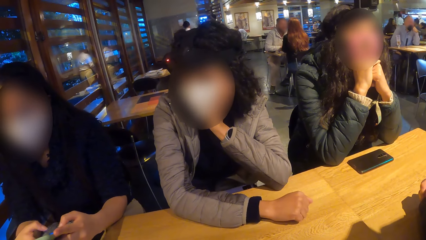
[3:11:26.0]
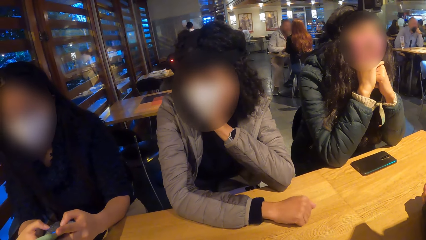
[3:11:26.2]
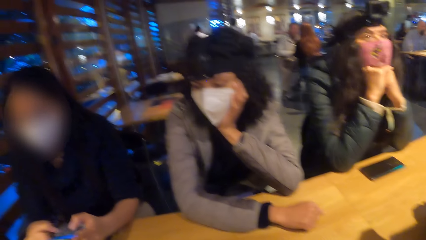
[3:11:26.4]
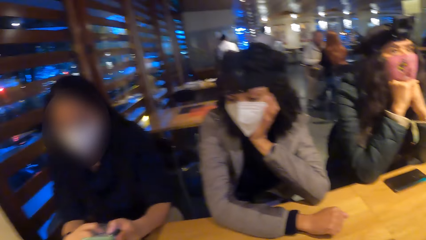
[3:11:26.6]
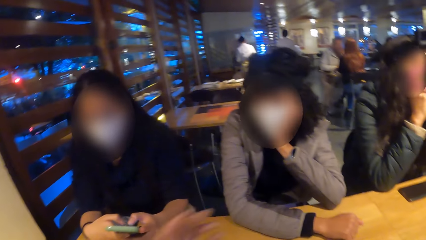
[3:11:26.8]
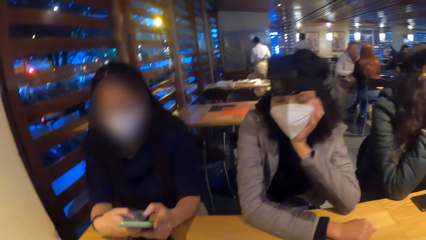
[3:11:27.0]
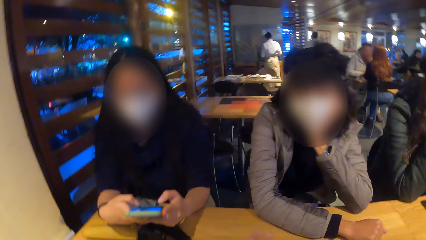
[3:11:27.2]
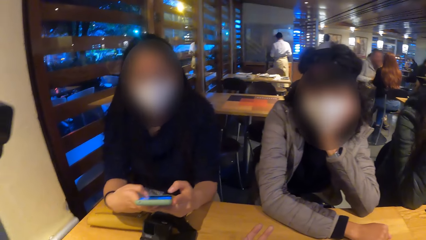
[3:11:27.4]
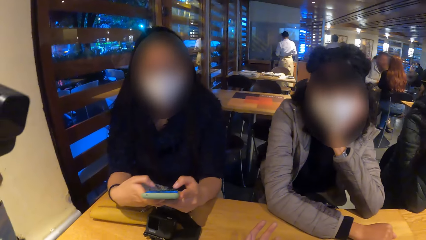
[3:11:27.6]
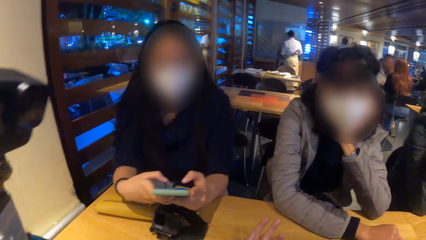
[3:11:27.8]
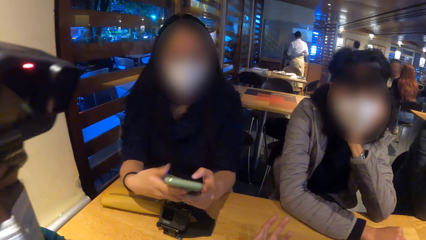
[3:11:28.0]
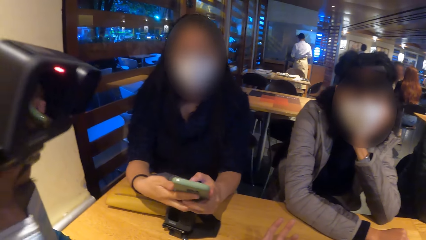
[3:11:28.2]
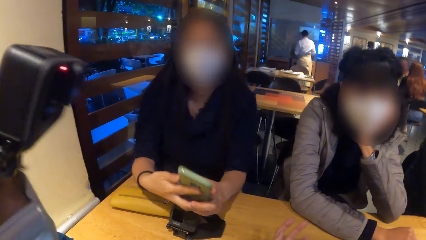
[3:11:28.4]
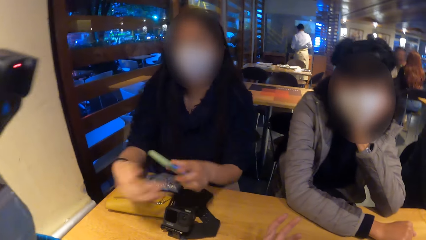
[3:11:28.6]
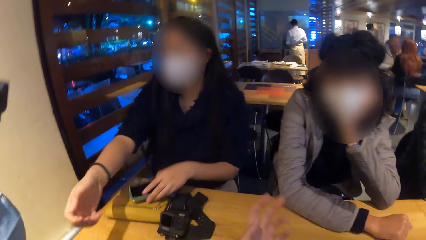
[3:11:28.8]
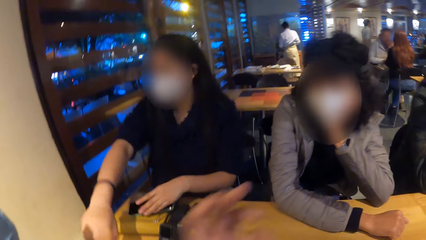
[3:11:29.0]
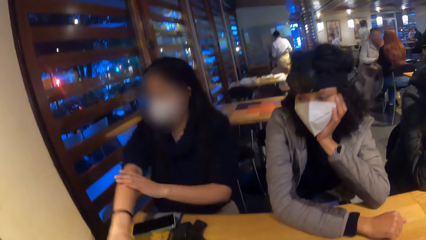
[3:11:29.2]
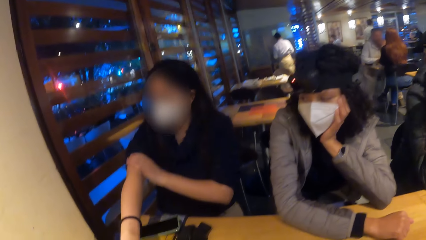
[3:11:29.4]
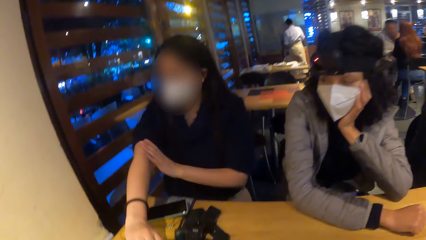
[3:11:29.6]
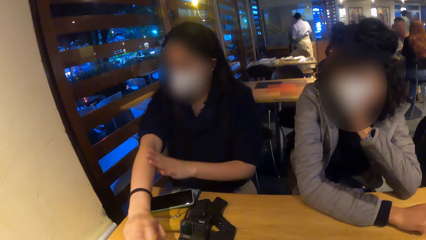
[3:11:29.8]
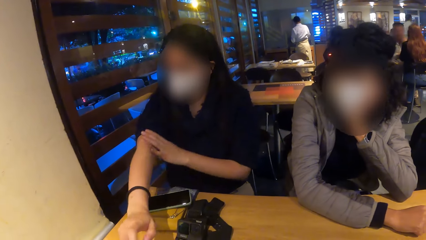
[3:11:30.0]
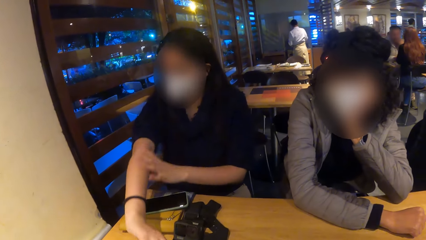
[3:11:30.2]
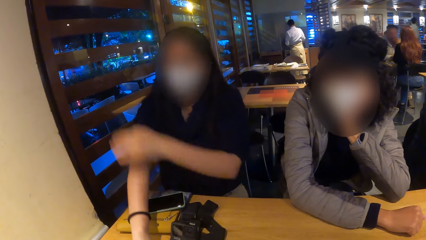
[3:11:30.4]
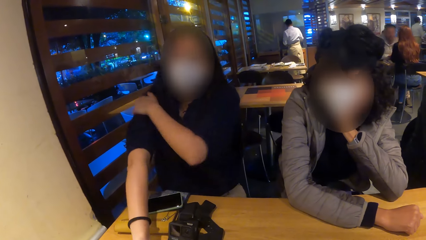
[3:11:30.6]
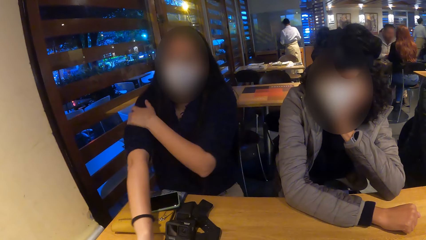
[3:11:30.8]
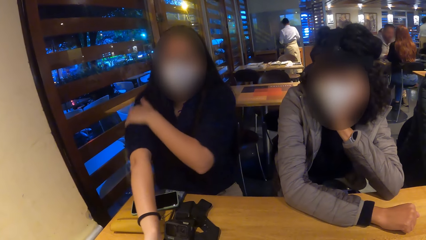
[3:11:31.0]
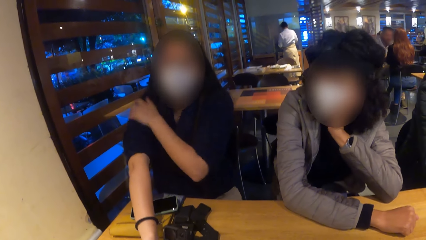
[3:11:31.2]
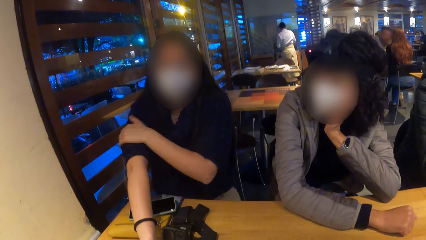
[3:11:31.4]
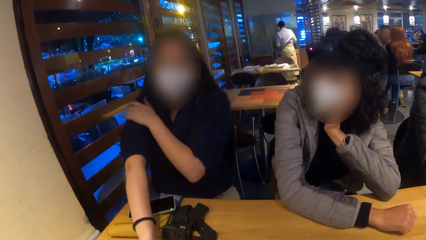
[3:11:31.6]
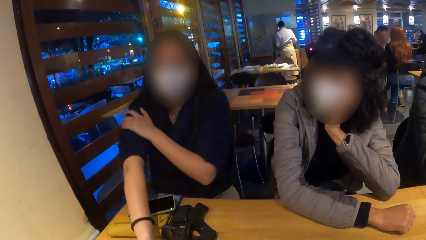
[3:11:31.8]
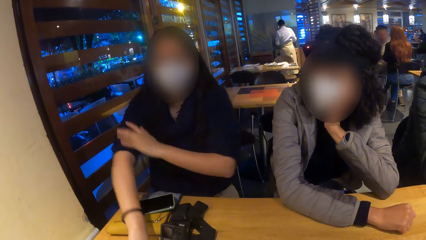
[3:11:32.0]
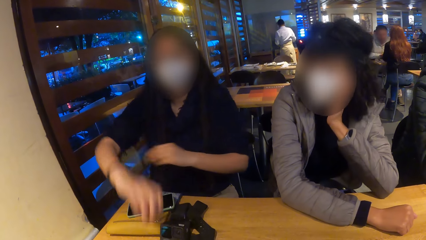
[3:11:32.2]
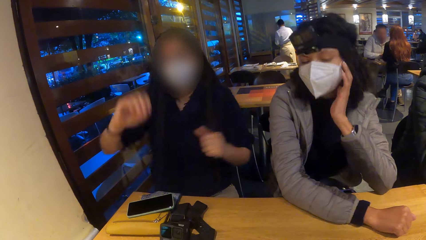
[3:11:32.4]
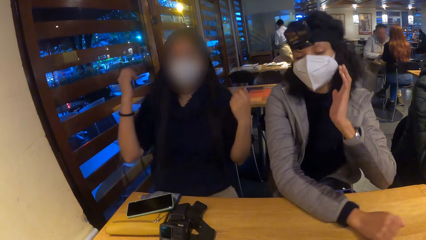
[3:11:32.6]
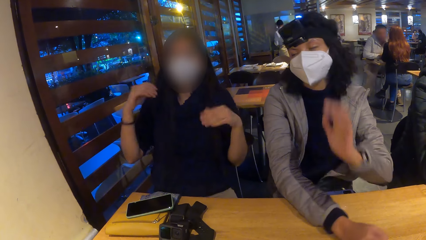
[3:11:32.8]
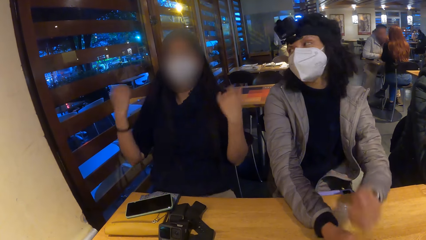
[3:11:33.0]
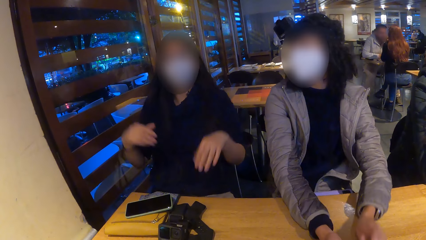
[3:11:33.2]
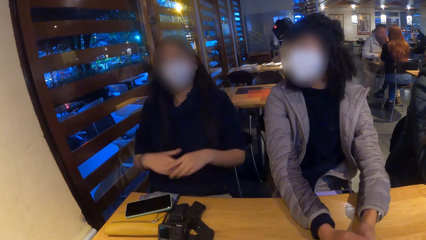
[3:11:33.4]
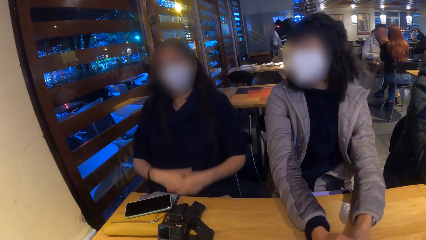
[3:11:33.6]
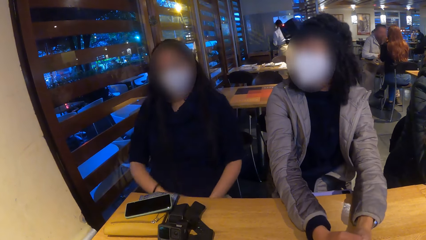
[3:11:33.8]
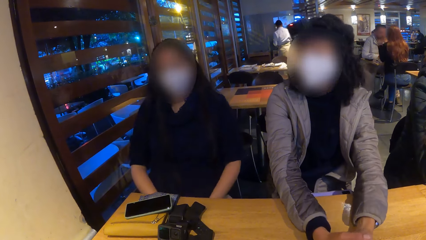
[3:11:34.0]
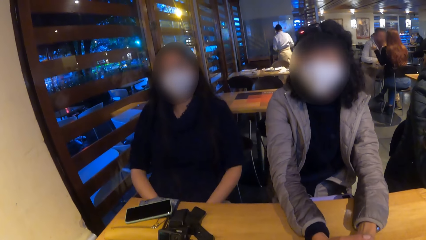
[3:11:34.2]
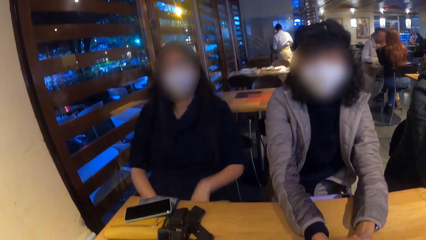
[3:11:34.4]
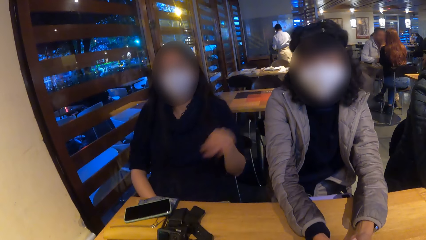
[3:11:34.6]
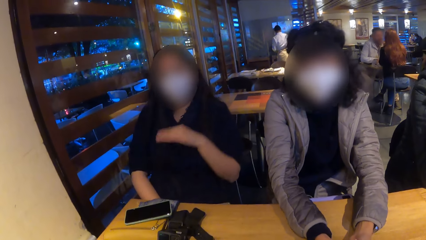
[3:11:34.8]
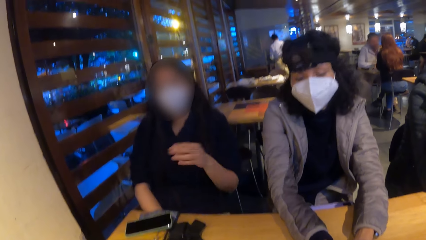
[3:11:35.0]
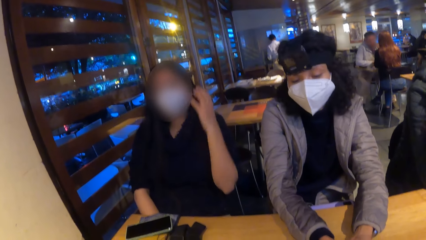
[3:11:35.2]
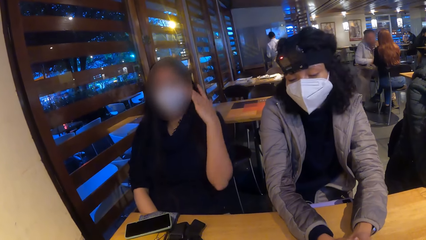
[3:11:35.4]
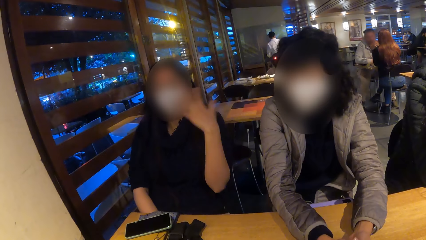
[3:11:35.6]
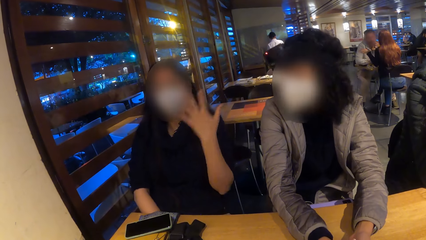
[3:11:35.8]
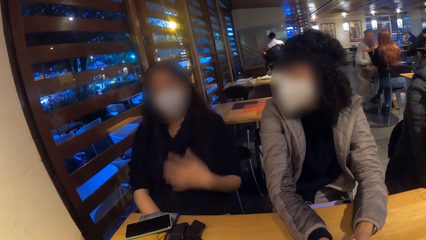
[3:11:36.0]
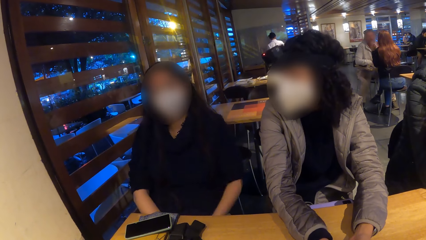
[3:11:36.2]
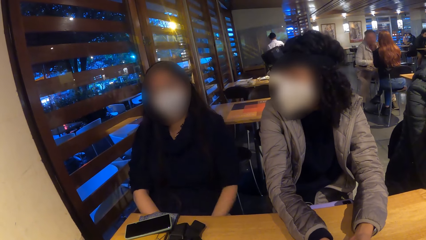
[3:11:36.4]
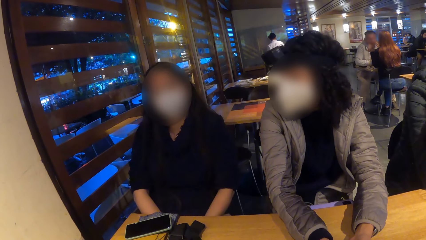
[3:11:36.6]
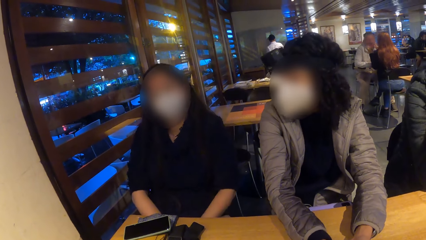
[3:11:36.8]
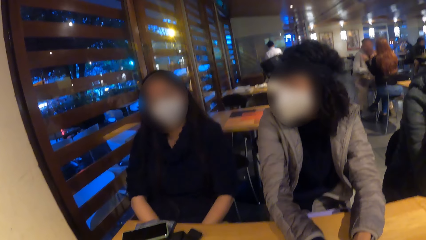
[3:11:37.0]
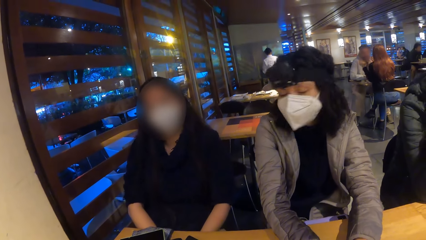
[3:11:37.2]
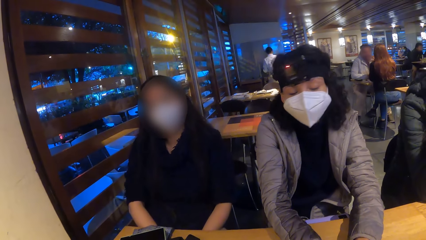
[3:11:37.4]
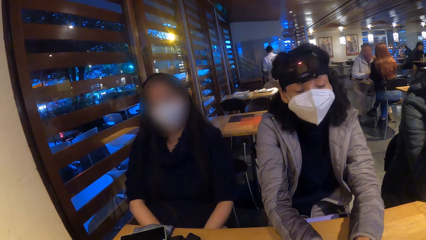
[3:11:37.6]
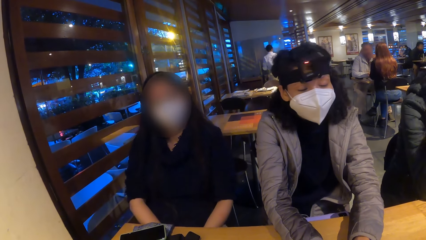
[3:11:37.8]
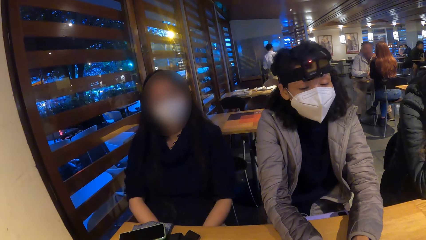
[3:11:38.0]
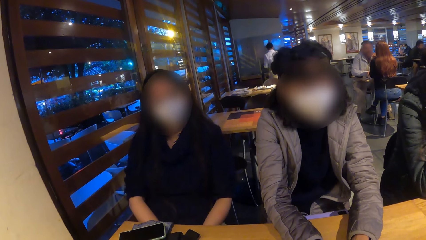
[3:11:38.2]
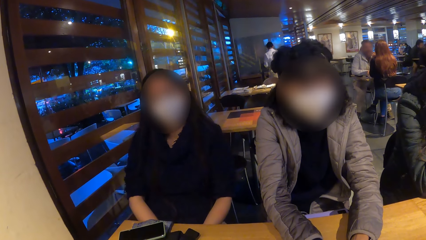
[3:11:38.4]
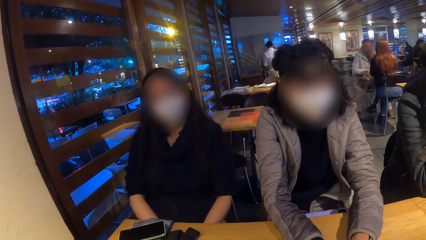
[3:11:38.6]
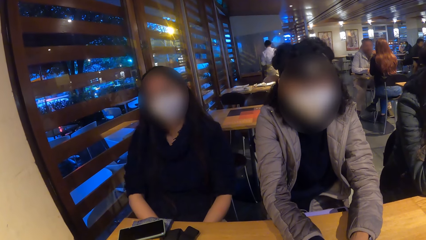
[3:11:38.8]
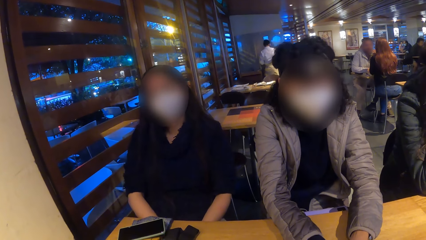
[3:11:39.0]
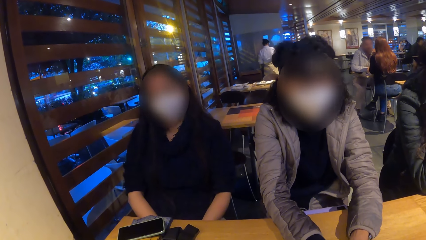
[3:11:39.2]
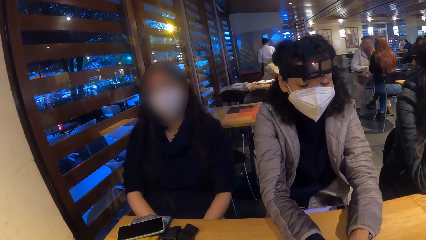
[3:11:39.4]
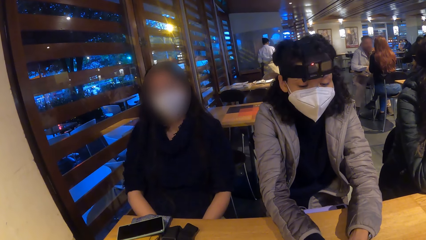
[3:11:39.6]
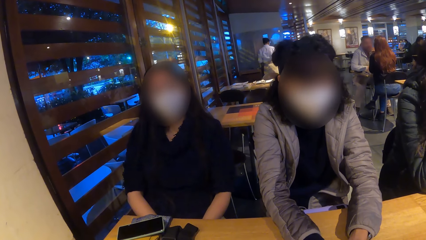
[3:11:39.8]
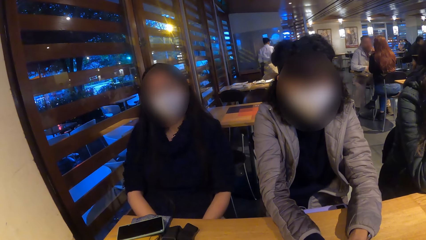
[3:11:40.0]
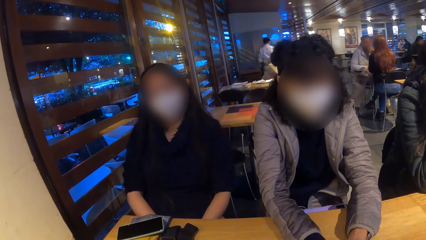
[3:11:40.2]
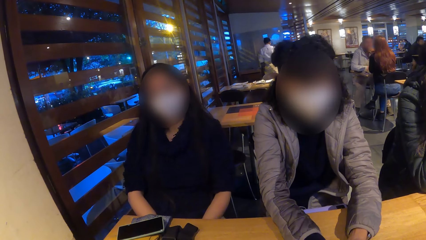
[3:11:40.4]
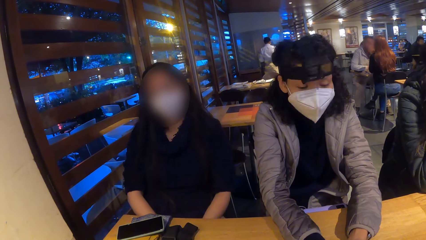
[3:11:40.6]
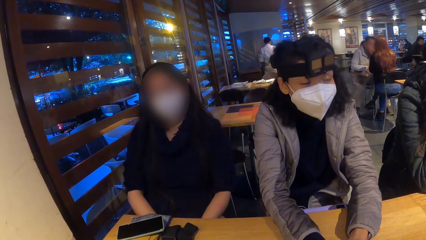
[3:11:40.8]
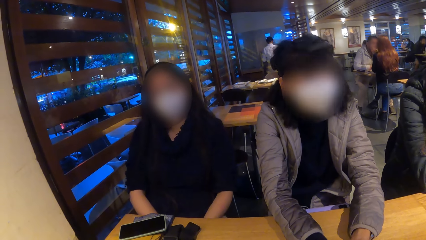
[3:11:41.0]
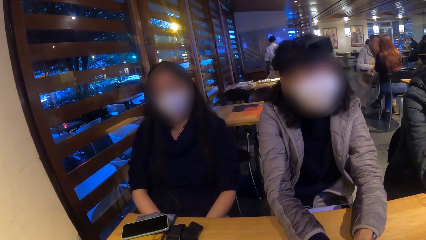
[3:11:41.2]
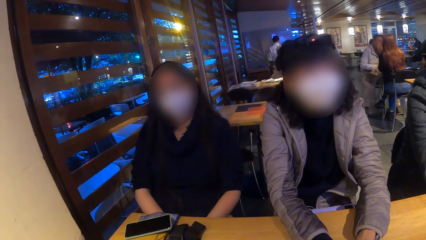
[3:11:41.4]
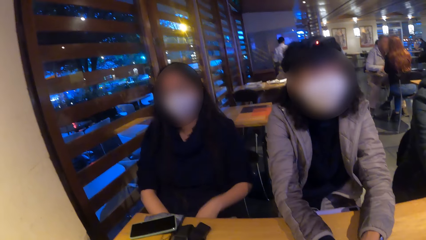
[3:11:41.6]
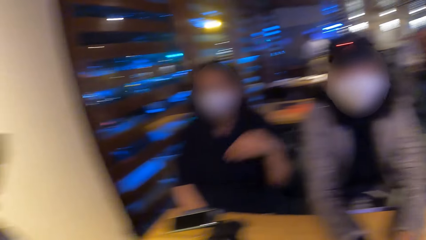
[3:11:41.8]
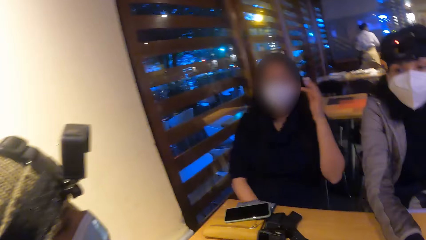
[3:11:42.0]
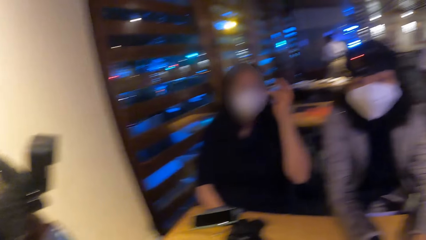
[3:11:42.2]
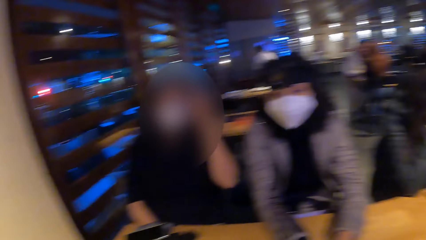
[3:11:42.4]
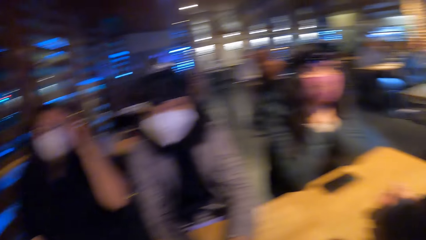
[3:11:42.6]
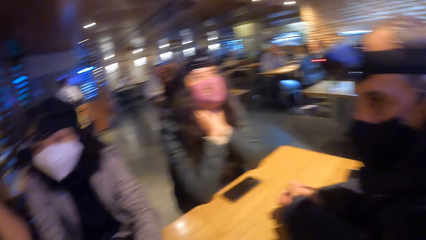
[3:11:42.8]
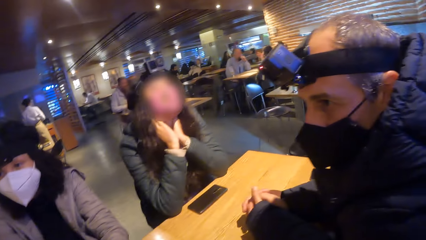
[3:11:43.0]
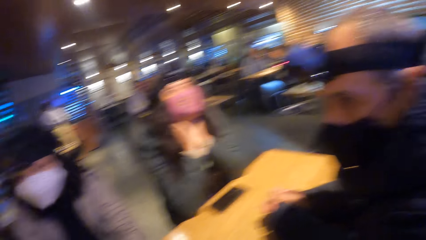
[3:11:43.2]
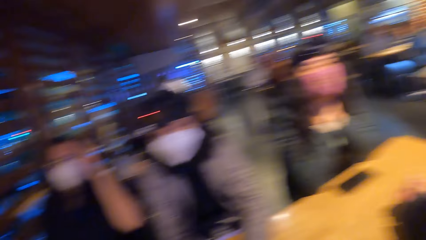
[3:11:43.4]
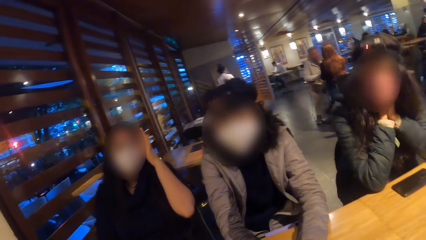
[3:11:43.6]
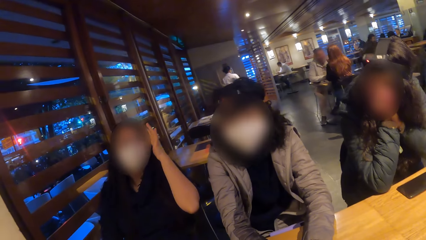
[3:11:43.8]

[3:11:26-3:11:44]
The camera wearer looks around the restaurant. The woman drops the phone in her left hand on the table and adjusts her right hand sleeve with her left hand. The woman converses with the camera wearer. The woman scratches her head with her left hand. The camera wearer looks around the restaurant.
